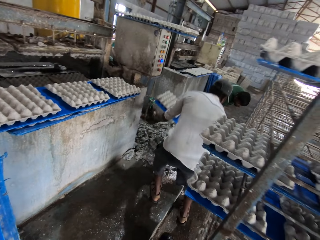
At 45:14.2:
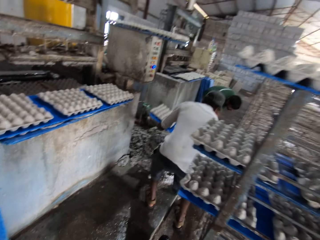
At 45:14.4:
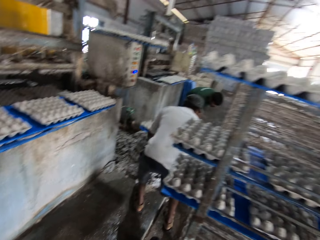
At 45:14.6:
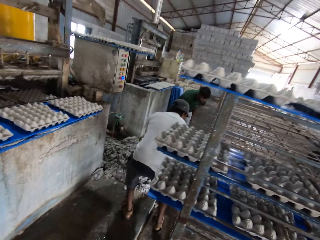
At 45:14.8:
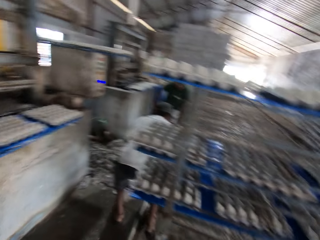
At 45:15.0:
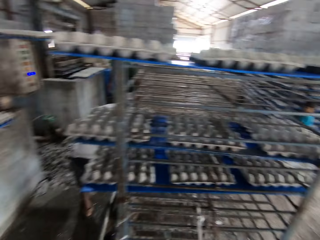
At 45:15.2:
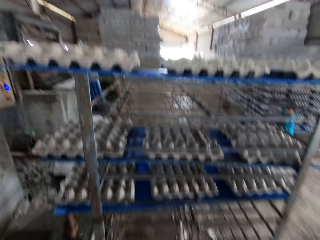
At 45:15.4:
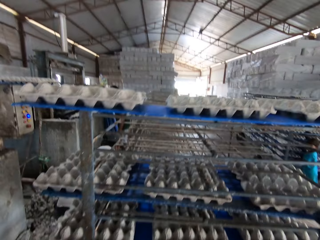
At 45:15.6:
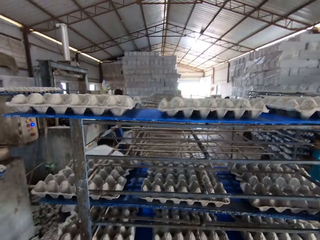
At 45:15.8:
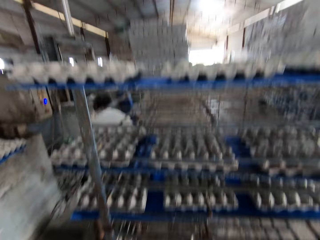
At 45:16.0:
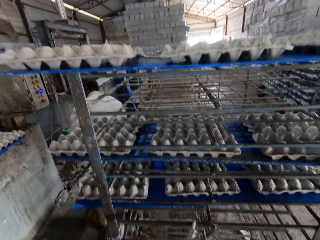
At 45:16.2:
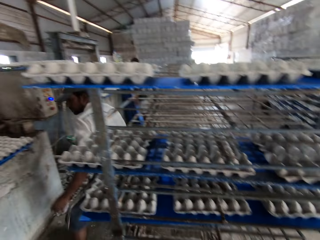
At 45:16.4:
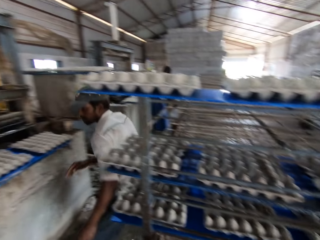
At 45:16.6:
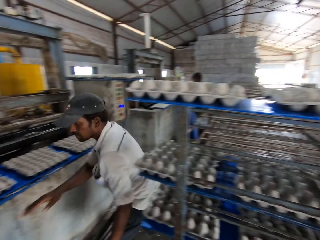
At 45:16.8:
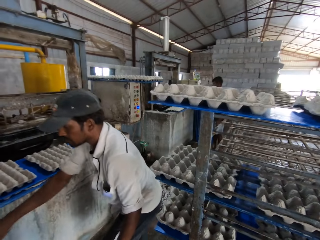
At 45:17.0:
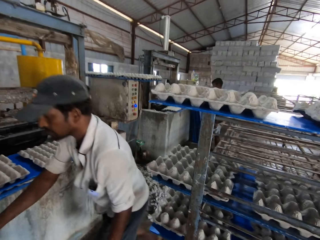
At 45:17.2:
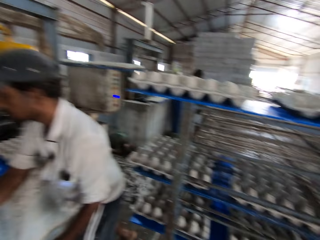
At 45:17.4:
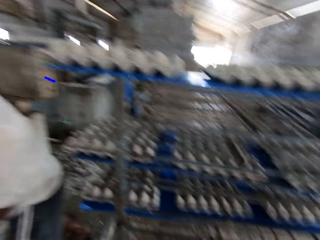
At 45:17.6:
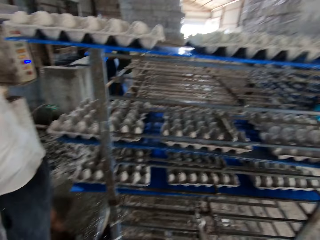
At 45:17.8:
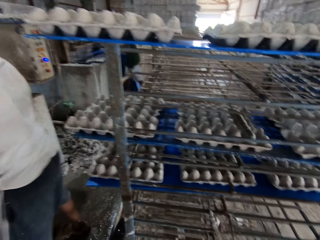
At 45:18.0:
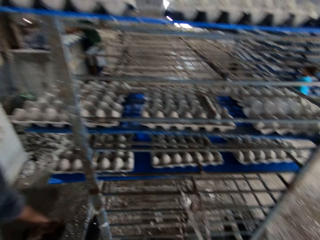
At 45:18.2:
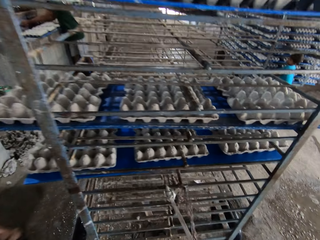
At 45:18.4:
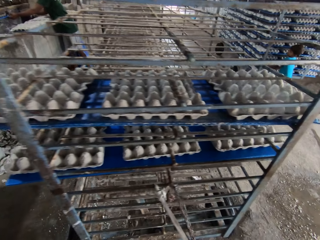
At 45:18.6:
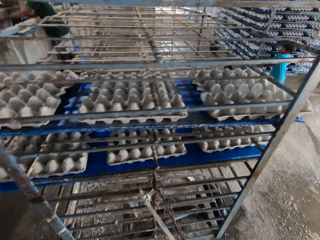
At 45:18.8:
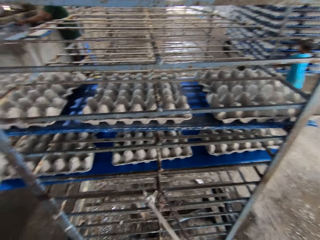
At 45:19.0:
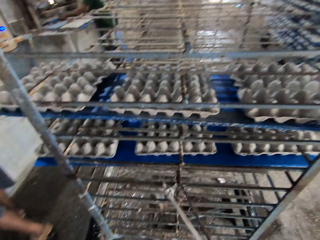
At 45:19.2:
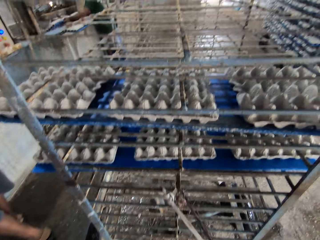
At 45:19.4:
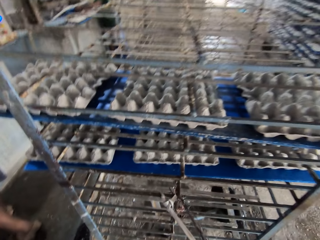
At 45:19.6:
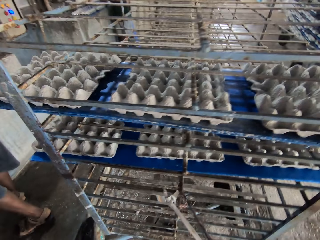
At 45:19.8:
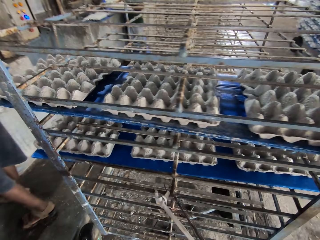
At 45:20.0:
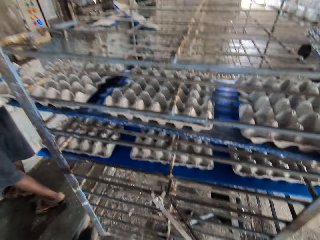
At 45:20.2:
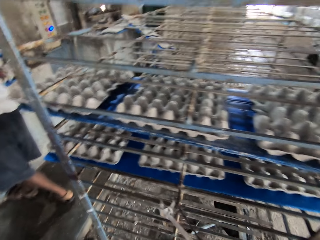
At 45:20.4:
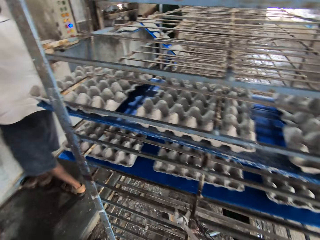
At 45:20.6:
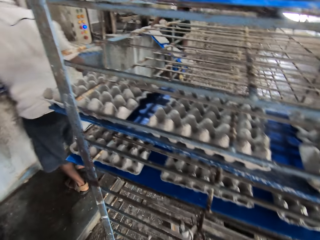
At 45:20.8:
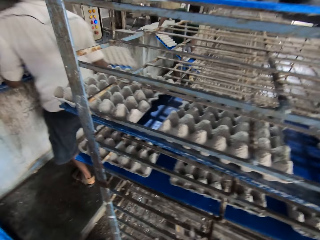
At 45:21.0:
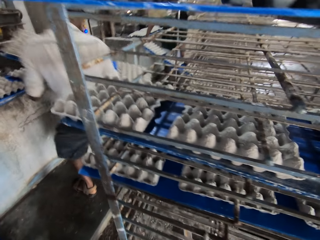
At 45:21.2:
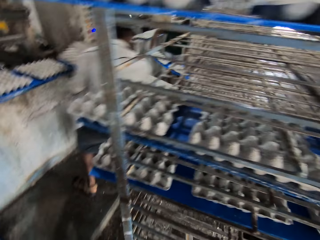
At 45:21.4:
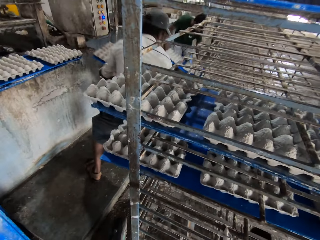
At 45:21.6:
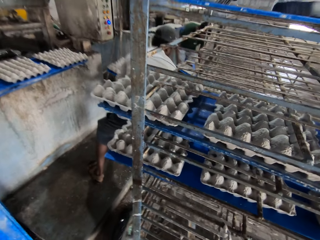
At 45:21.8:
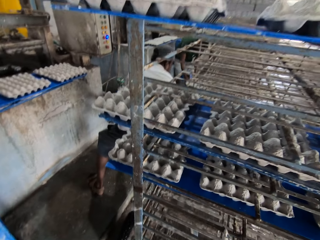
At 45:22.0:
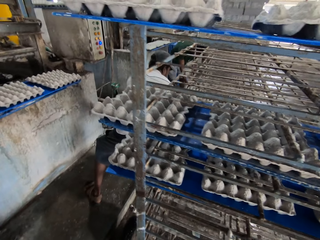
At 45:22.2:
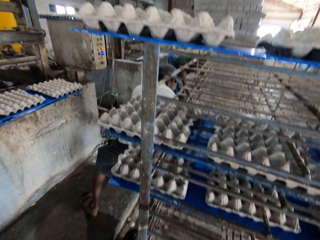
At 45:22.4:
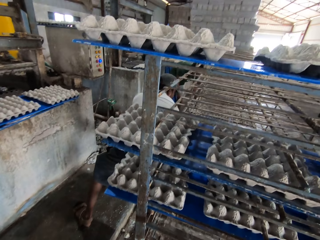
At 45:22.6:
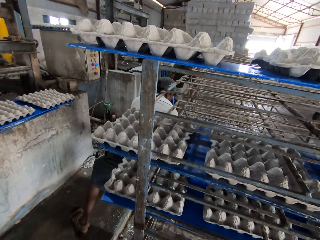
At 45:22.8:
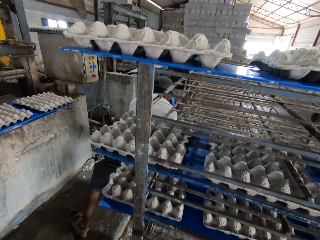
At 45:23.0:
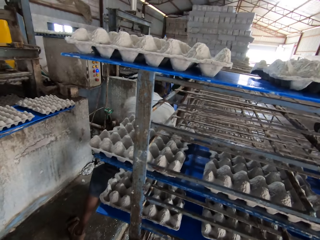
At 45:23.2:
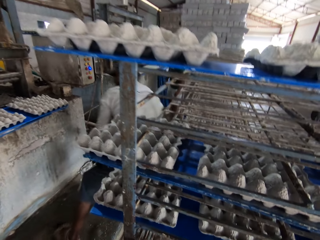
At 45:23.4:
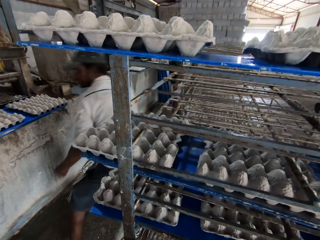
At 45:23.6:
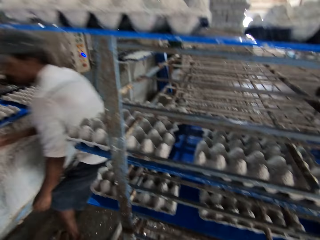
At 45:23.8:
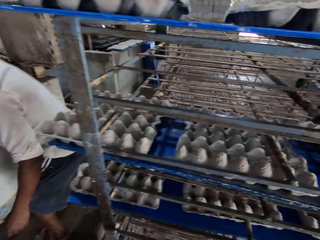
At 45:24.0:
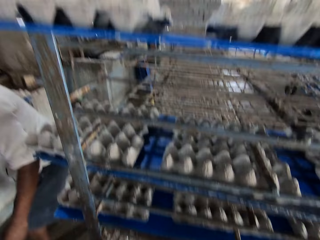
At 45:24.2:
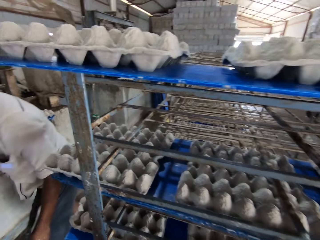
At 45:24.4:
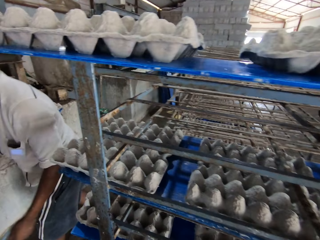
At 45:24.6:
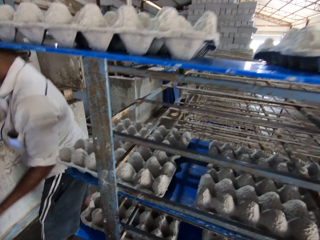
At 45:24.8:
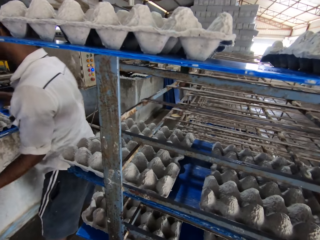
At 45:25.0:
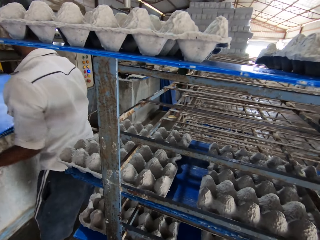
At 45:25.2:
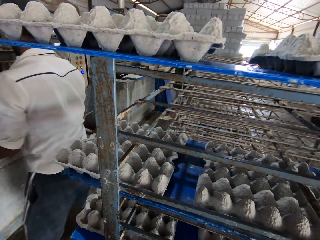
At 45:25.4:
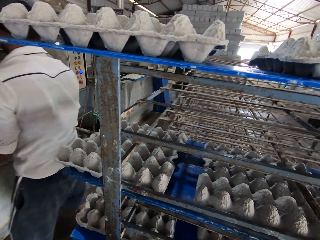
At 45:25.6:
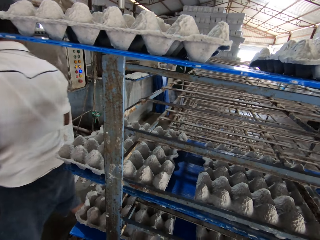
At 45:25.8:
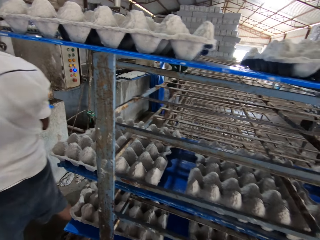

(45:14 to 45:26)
A man drops egg crates in the rack with a plastic sheet in both hands. Another man places the plastic sheet with the egg crates in the trolley with both hands. A third man places the plastic sheet with the egg crates in the trolley with both hands.

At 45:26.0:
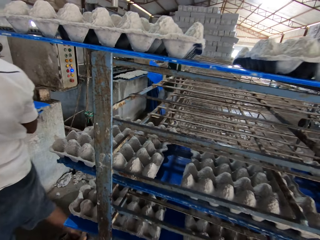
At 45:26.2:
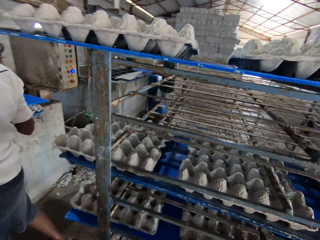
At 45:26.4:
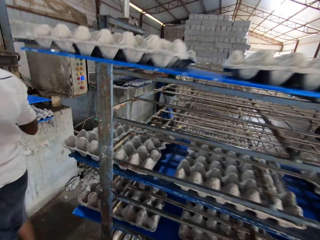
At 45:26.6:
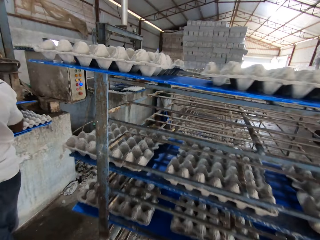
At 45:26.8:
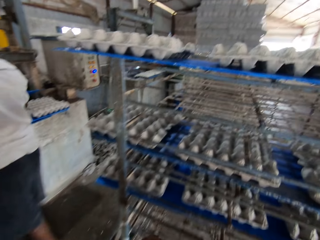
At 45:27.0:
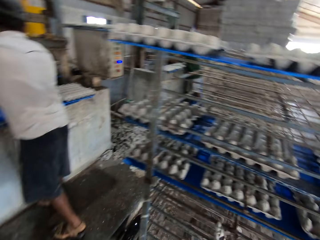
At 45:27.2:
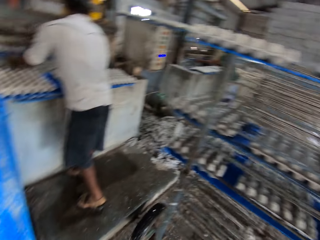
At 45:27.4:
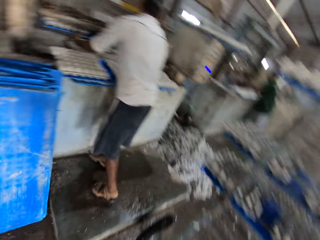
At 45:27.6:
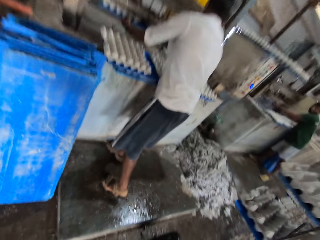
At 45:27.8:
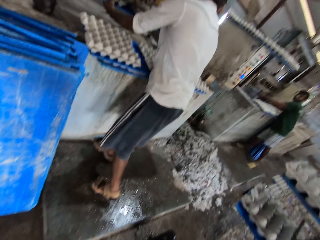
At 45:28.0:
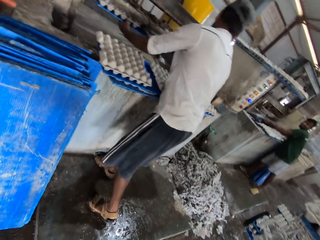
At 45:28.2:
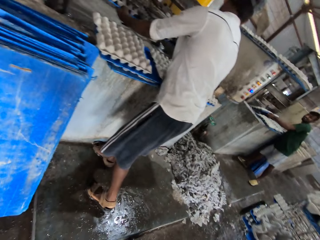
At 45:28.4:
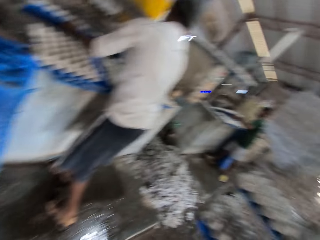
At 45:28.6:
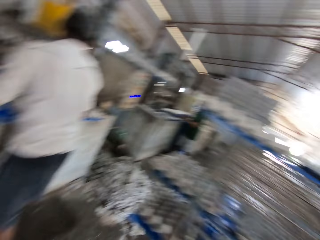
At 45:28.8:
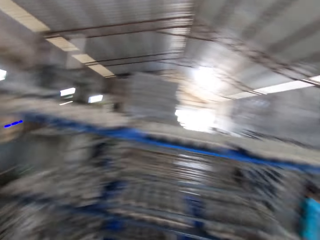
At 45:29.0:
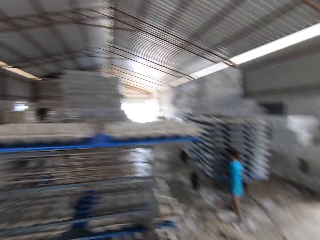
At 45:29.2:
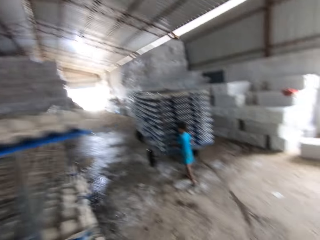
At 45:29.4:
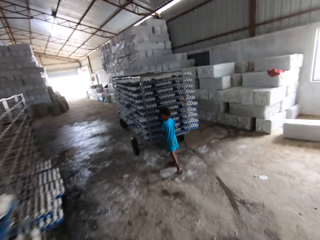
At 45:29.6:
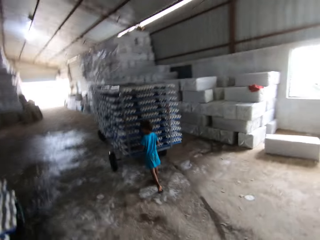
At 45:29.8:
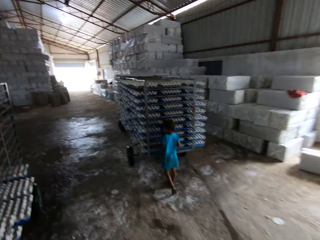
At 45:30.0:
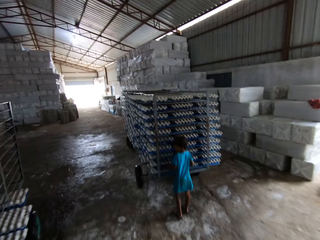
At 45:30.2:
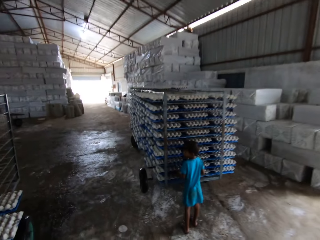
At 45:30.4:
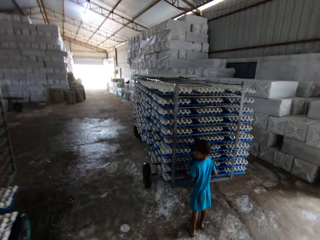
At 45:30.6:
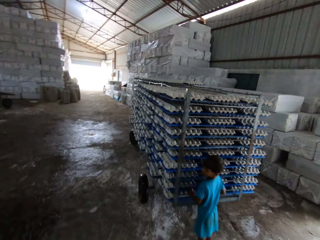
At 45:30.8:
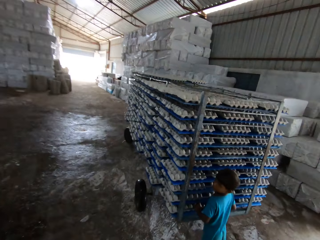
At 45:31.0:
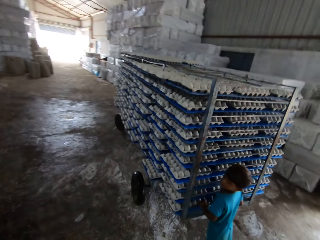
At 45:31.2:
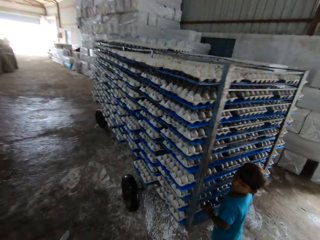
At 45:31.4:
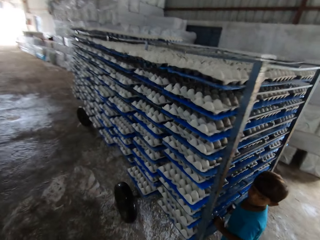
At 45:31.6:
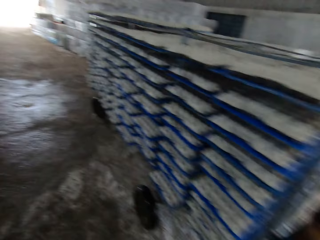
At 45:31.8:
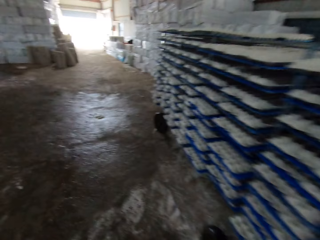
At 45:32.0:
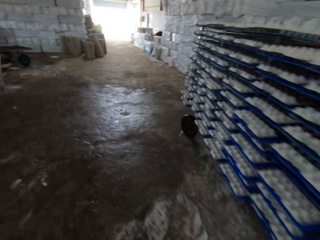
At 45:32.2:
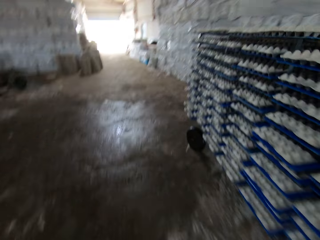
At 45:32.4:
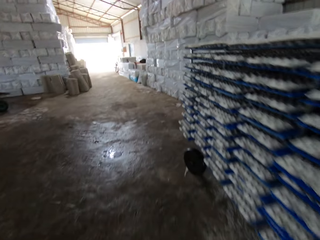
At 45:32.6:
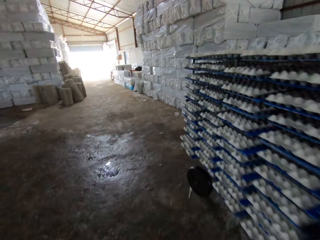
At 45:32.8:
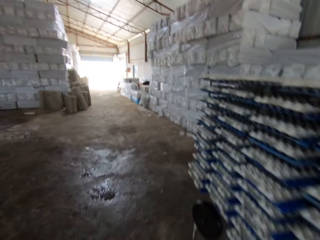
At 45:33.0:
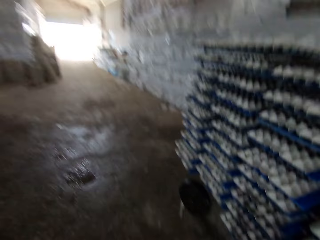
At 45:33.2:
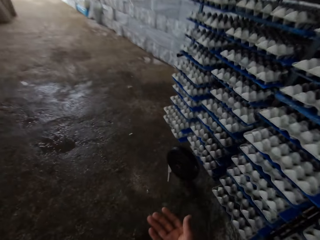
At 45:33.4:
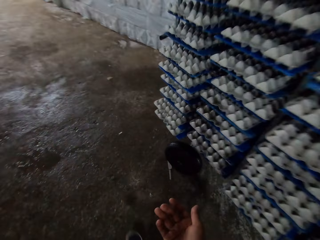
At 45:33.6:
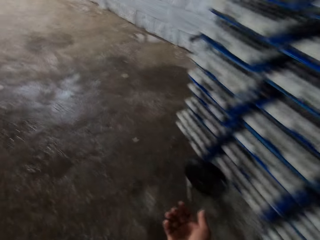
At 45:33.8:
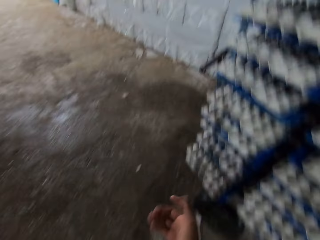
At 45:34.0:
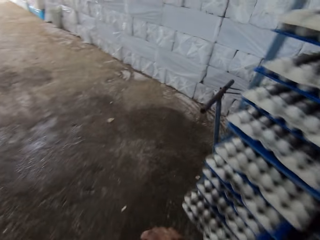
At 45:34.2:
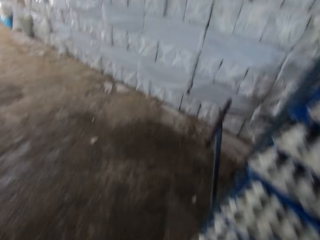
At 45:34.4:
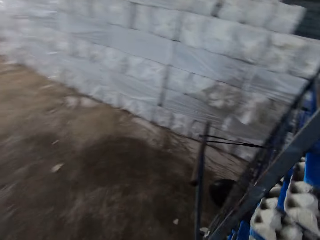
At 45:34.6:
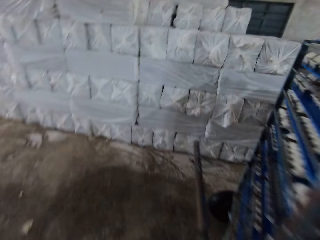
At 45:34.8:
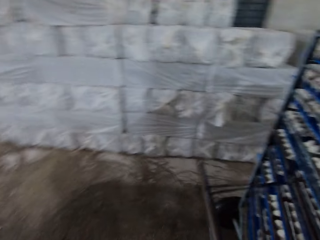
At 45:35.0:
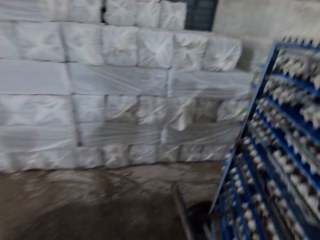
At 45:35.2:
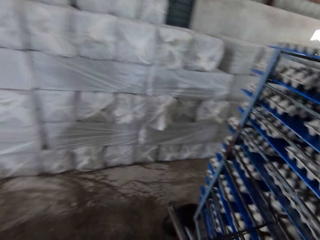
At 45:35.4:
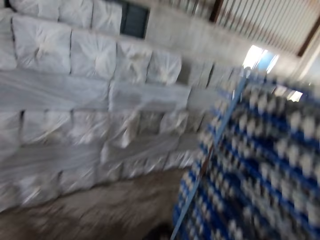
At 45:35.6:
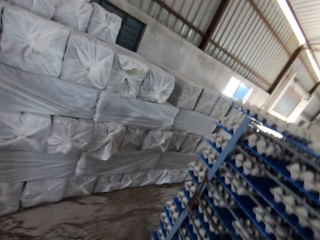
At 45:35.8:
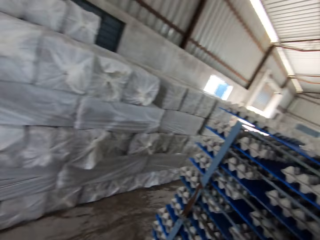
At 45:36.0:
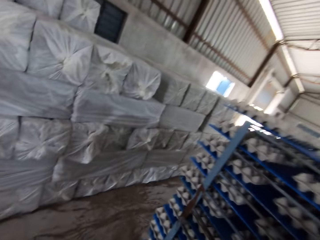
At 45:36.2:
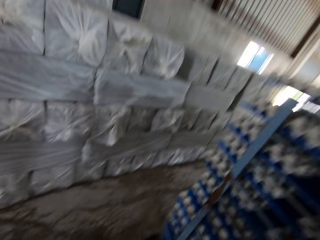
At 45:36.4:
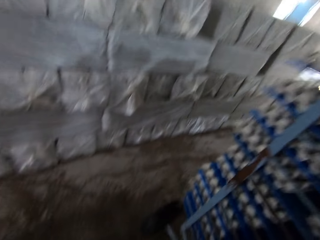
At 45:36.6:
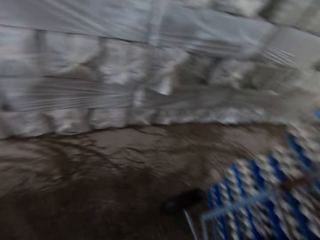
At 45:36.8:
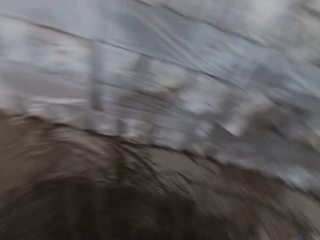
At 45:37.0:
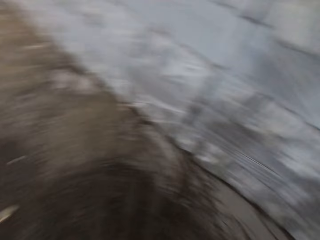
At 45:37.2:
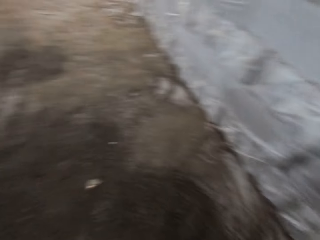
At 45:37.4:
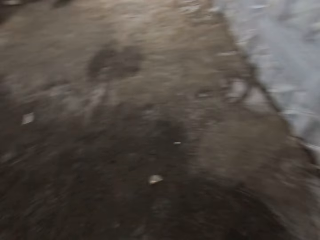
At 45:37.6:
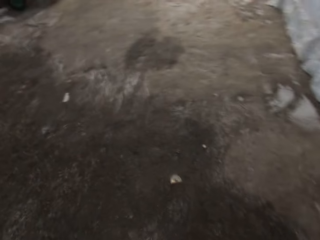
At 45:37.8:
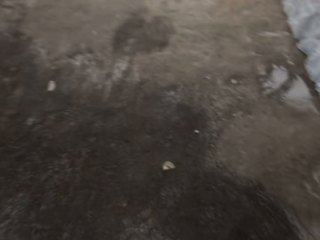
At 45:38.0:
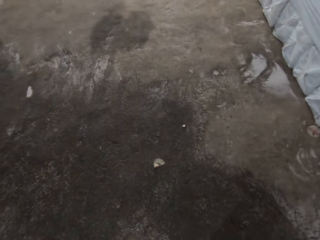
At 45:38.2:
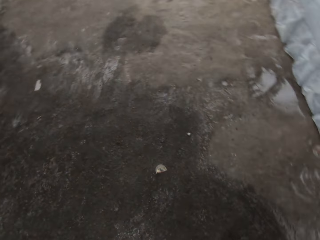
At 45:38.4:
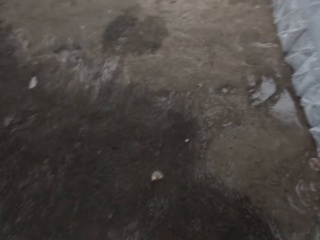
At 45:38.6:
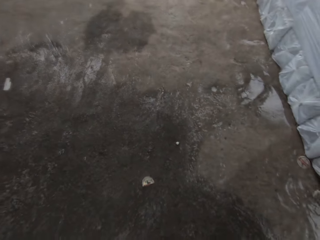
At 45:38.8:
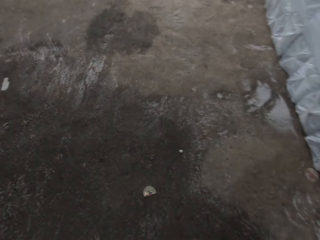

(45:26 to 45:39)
The camera wearer walks around. They stop near a trolley. They look around.
